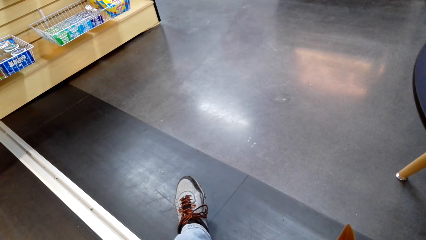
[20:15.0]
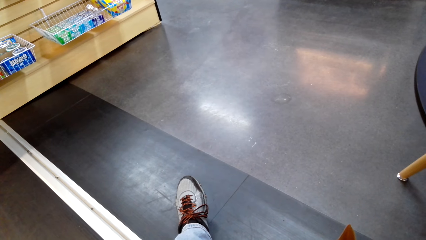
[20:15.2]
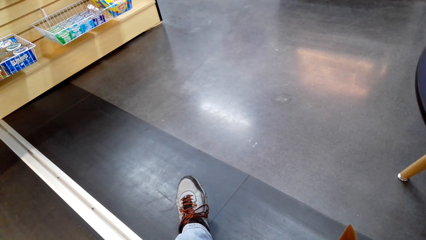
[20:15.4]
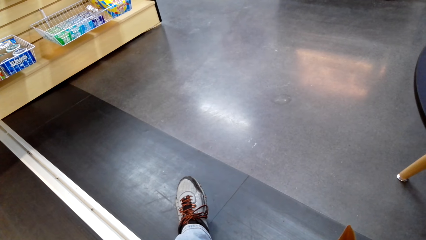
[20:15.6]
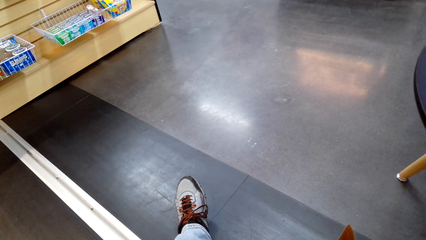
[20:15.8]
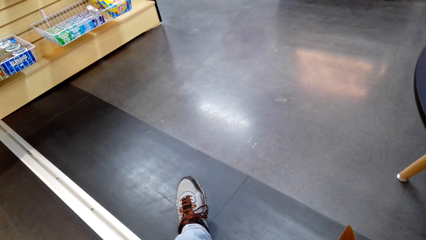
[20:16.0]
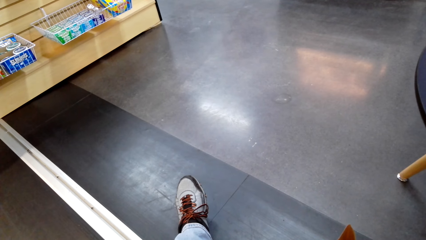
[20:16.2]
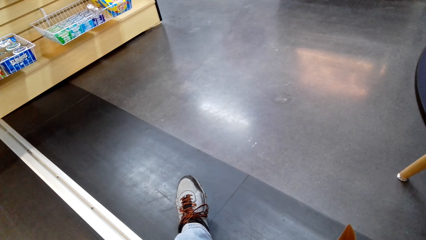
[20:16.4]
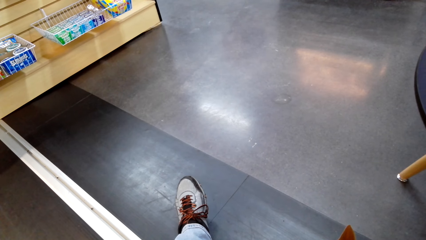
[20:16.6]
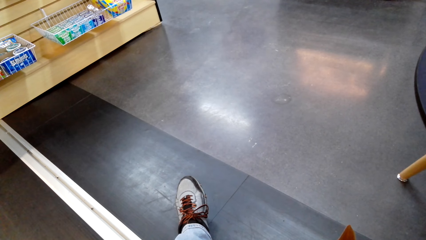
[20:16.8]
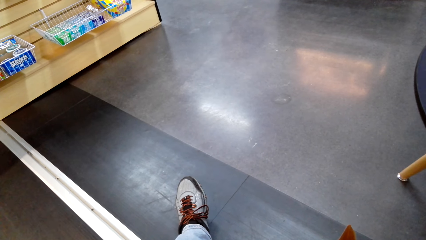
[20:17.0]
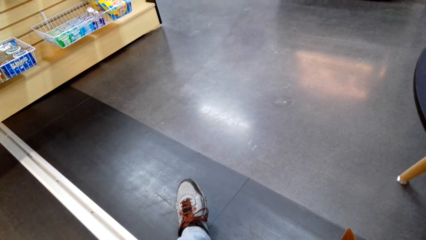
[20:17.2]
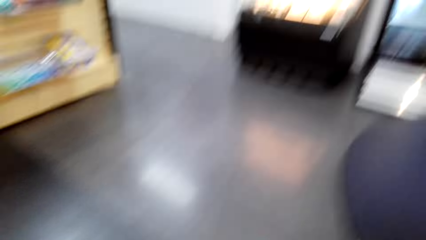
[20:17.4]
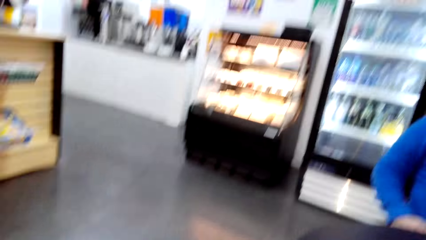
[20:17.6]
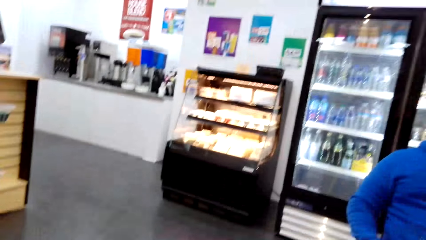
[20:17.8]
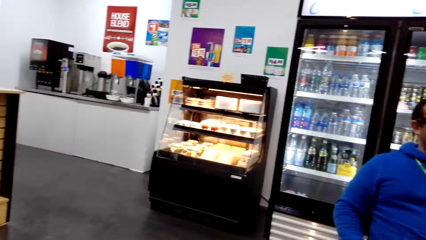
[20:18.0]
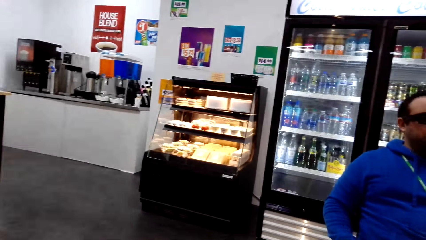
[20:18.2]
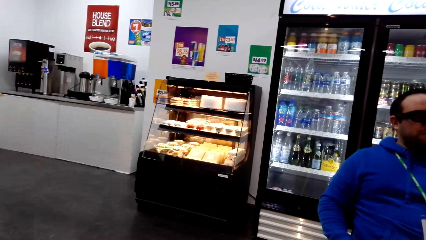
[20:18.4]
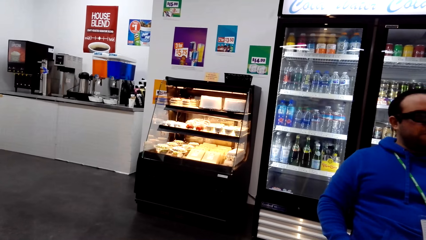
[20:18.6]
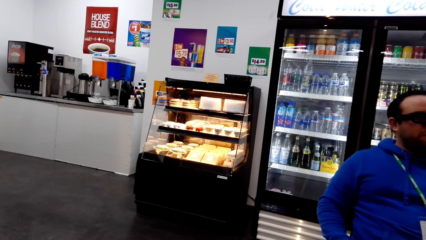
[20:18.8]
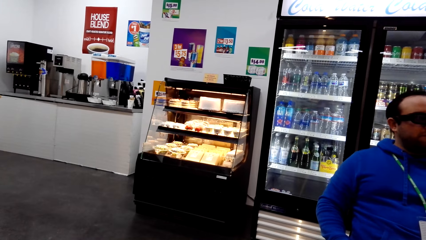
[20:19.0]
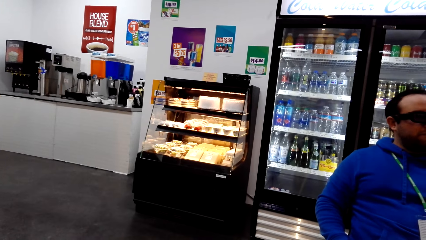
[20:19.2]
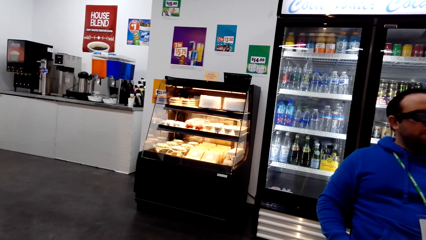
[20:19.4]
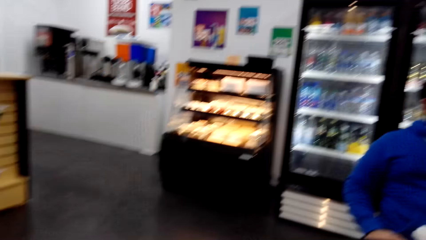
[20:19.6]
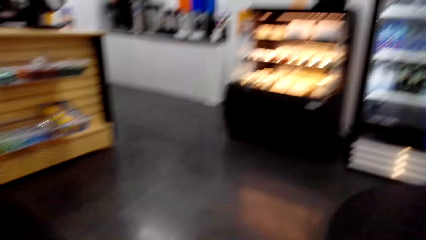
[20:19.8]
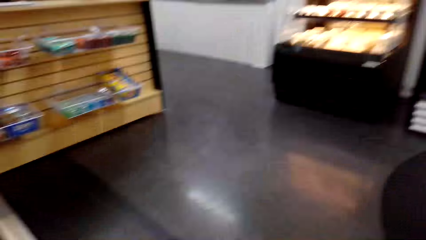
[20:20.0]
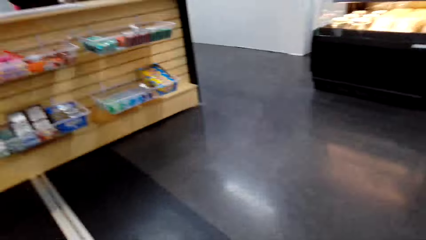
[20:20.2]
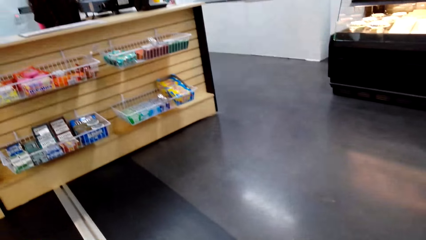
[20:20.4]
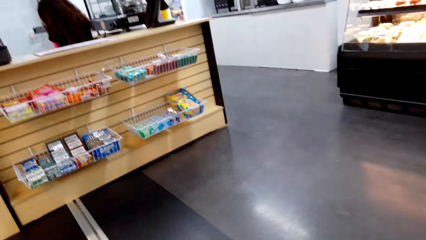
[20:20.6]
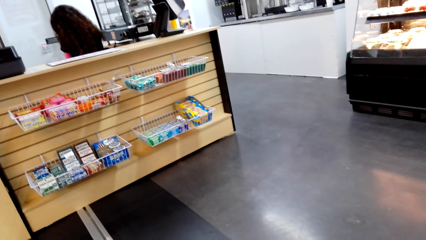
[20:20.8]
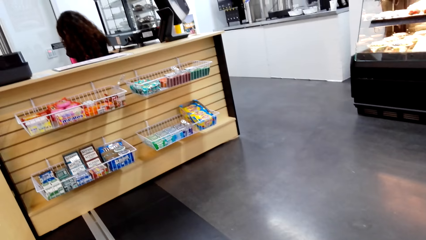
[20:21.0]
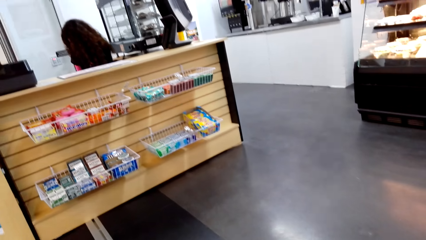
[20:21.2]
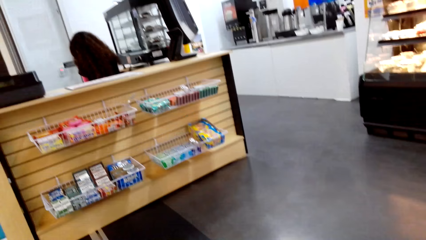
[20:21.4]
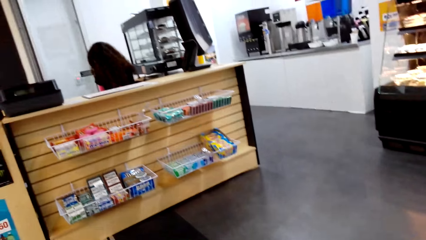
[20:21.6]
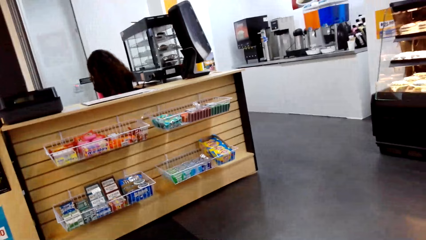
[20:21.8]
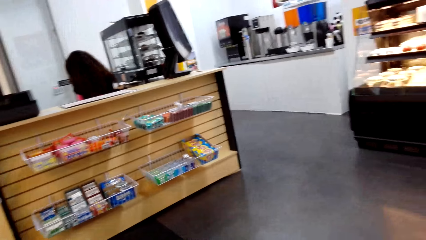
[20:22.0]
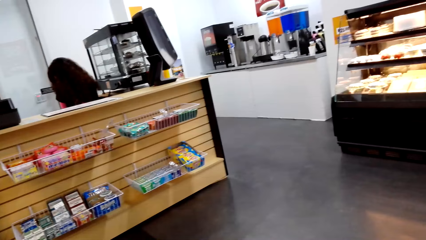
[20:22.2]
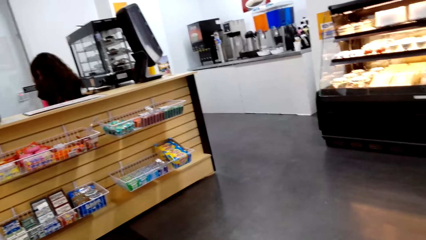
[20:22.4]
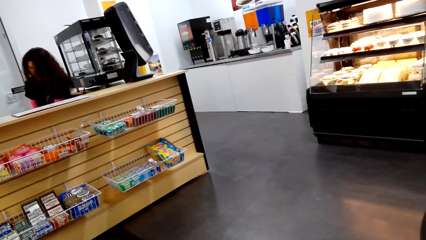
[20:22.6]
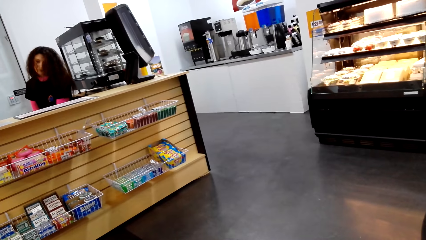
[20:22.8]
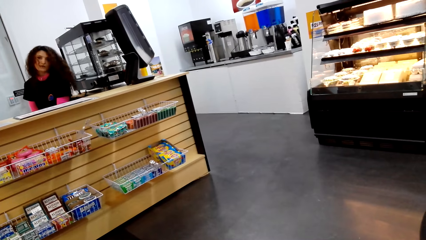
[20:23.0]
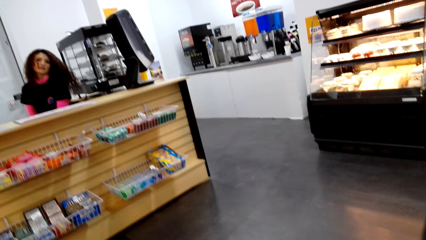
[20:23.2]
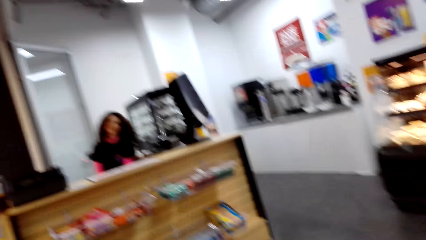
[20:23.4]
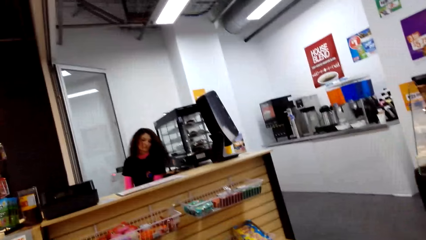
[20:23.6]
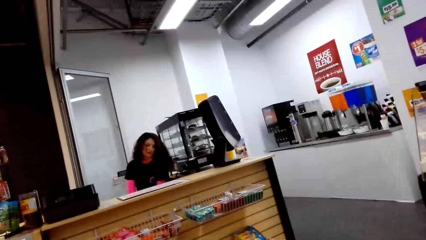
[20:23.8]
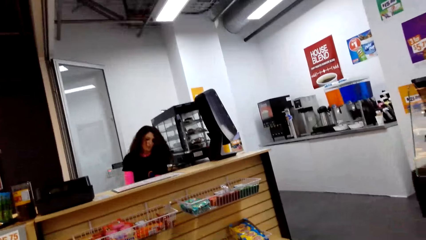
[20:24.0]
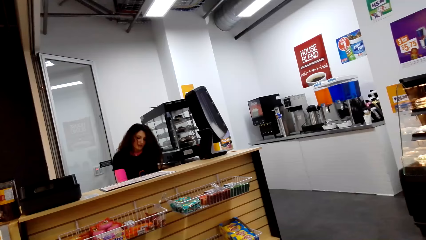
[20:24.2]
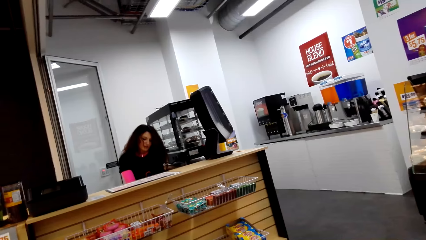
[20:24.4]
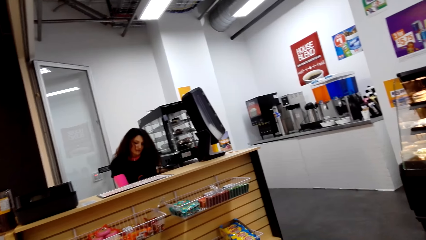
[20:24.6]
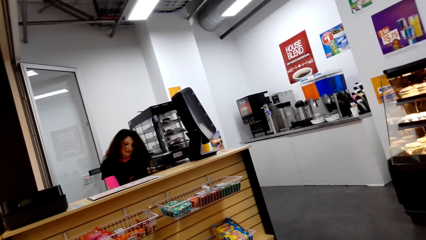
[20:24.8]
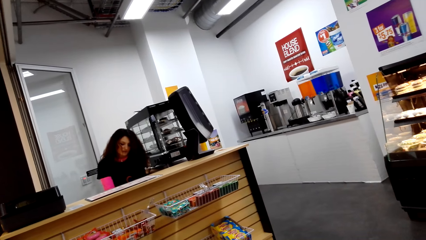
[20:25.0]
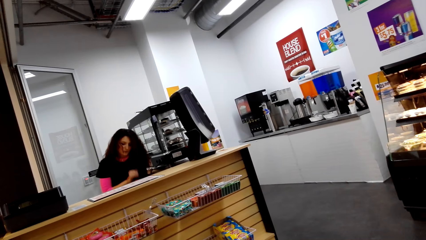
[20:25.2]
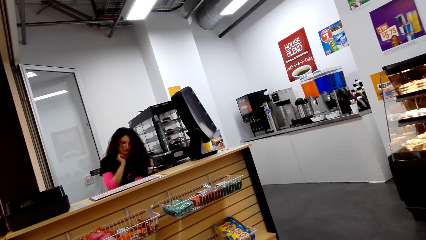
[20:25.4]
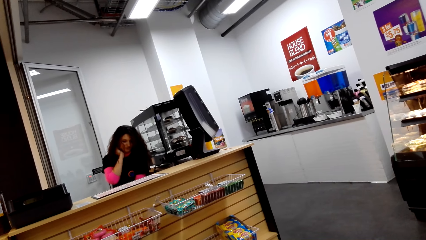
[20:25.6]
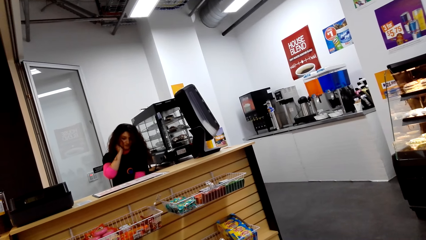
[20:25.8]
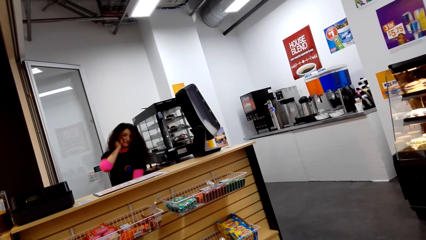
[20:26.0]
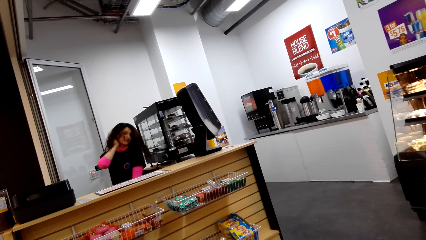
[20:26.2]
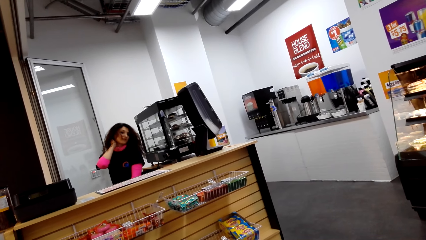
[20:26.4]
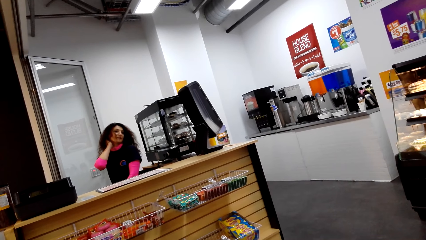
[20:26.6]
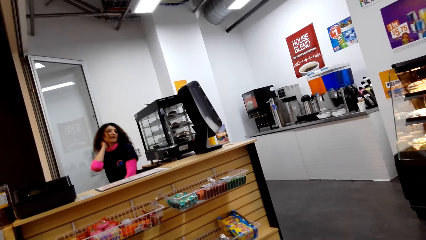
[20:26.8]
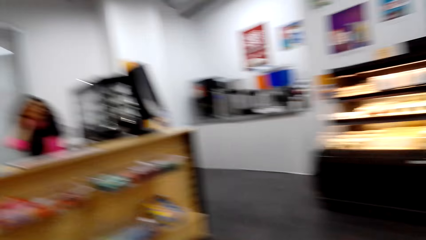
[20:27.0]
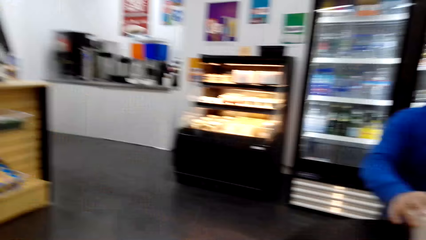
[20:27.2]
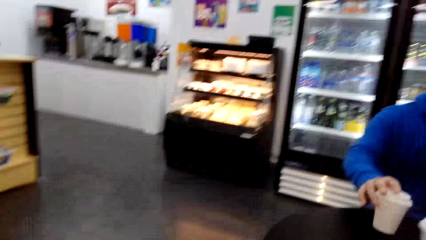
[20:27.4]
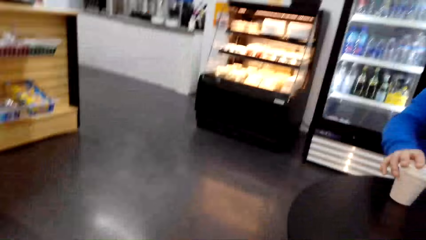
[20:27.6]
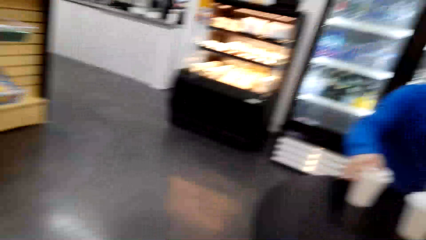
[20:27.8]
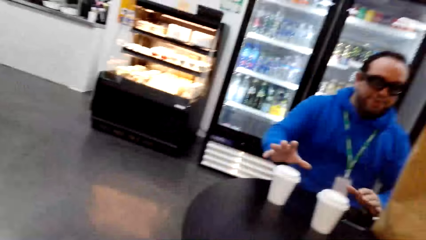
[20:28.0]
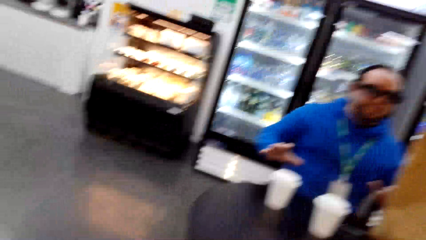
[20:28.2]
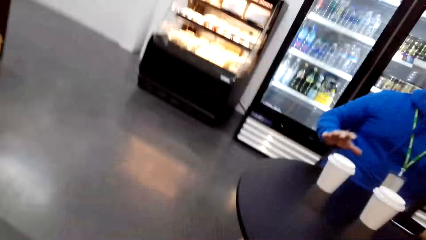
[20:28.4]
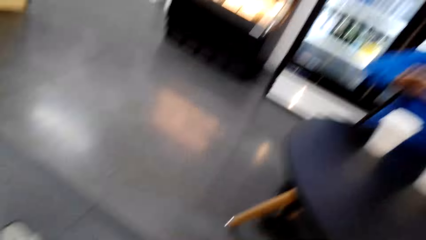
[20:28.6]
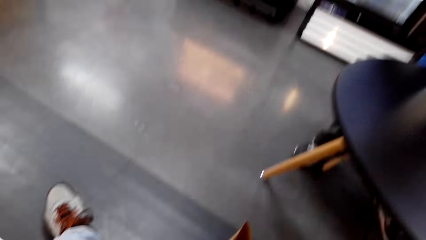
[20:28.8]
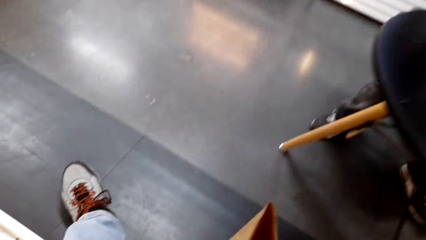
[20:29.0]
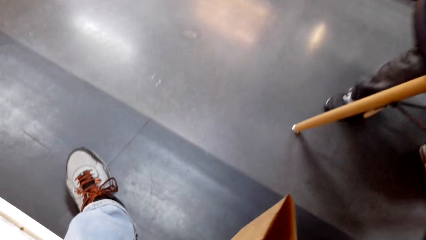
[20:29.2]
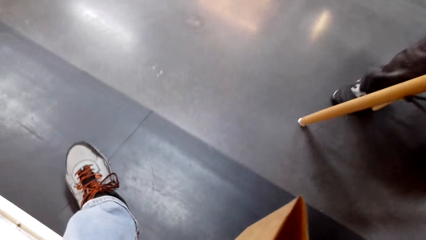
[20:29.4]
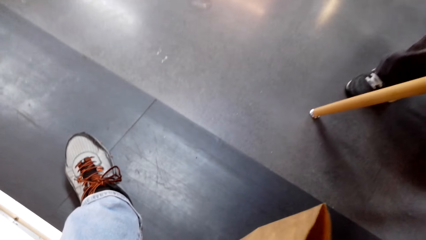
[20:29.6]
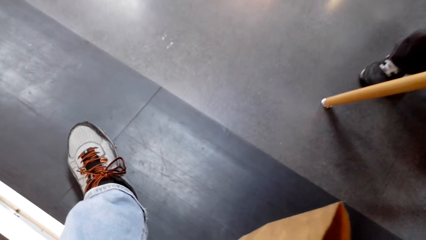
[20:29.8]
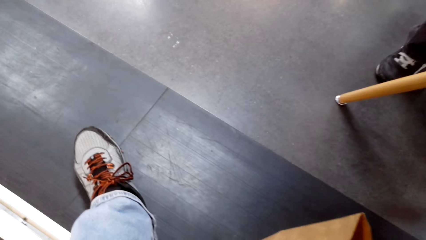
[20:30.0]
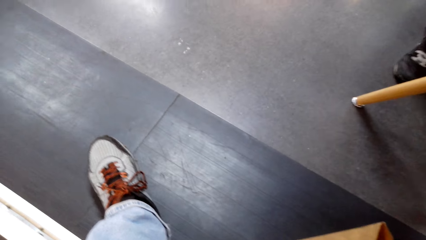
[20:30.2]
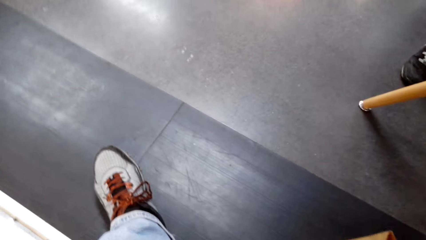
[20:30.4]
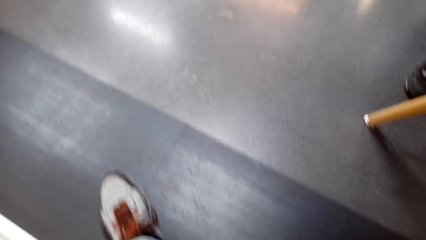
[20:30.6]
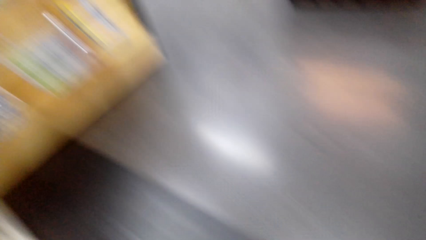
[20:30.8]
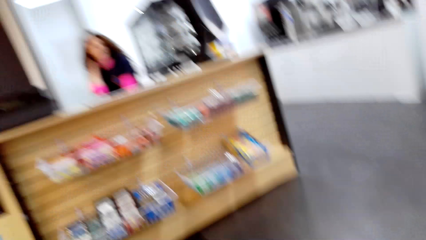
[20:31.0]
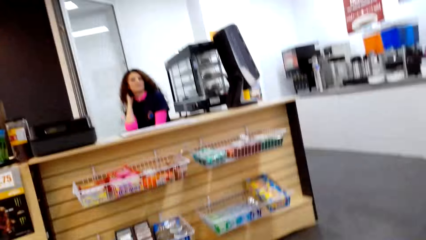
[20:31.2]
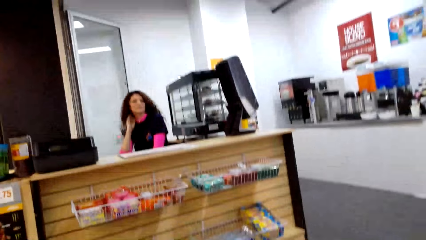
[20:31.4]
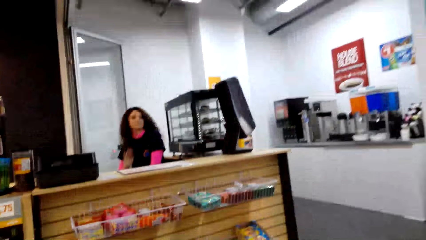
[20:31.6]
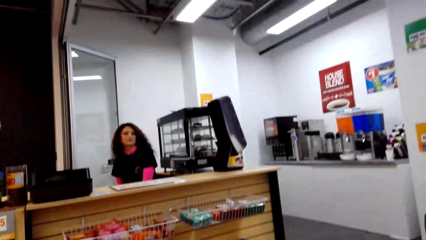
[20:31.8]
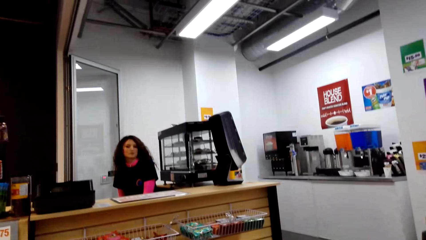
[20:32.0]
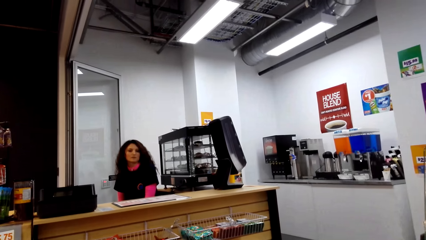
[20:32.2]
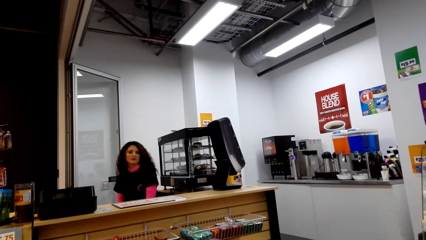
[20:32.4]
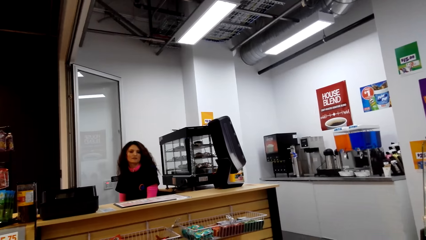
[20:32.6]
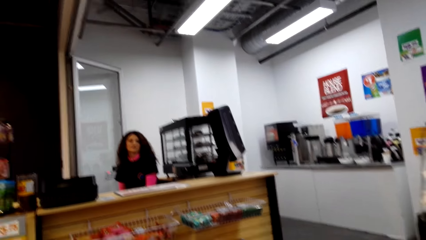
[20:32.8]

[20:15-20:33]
The camera wearer gazes at the cake display counter. They gaze at the checkout counter. They look around. A cashier converses with the camera wearer. A man touches a coffee cup. The cashier converses with the camera wearer. The camera wearer looks around.
